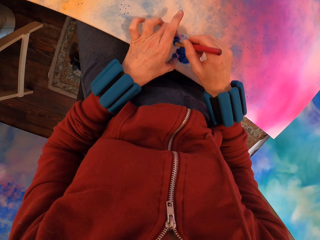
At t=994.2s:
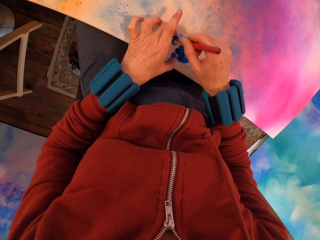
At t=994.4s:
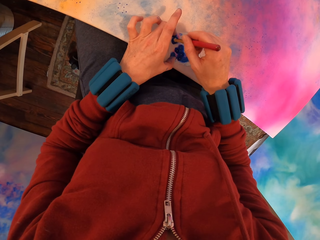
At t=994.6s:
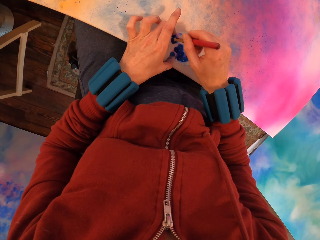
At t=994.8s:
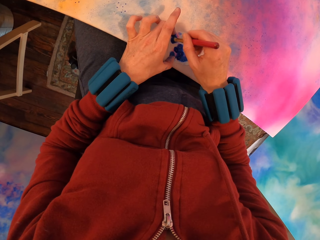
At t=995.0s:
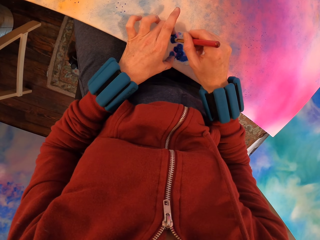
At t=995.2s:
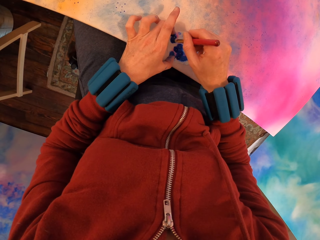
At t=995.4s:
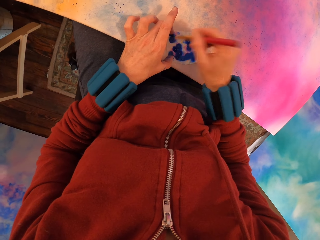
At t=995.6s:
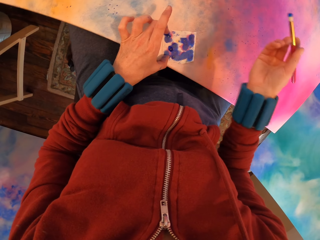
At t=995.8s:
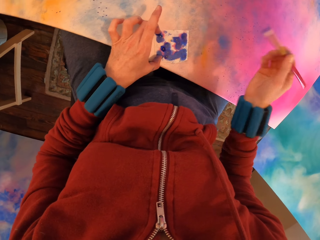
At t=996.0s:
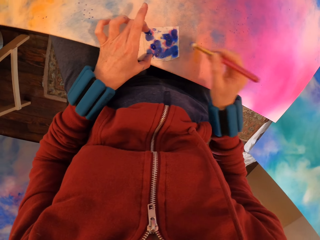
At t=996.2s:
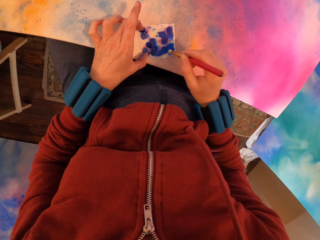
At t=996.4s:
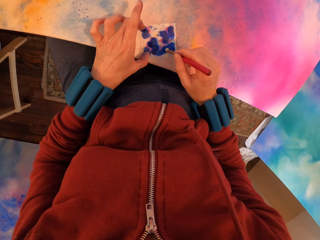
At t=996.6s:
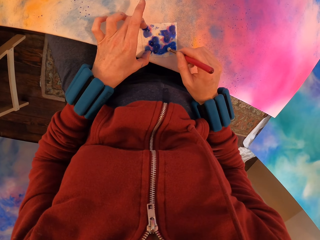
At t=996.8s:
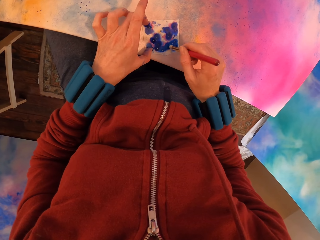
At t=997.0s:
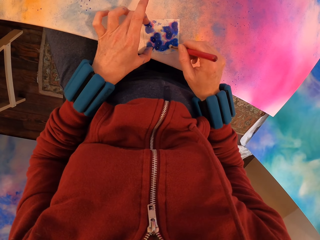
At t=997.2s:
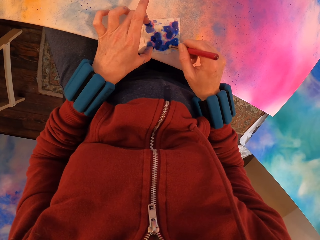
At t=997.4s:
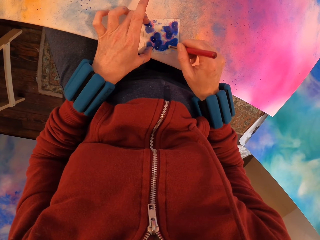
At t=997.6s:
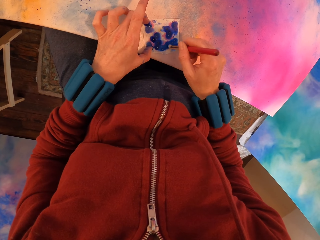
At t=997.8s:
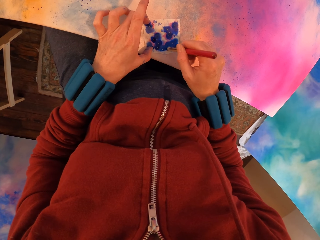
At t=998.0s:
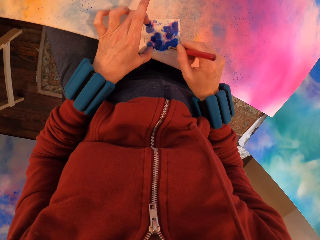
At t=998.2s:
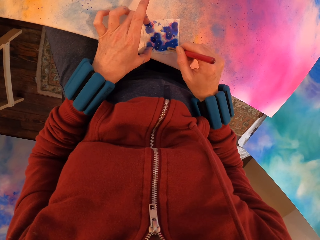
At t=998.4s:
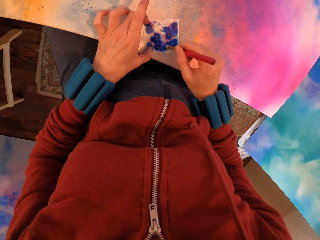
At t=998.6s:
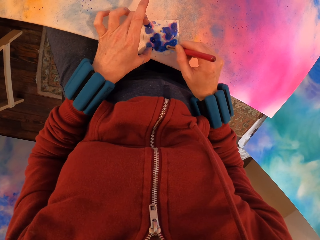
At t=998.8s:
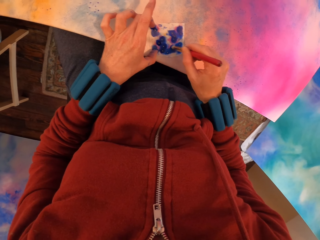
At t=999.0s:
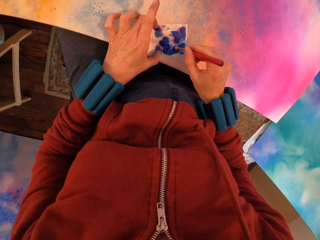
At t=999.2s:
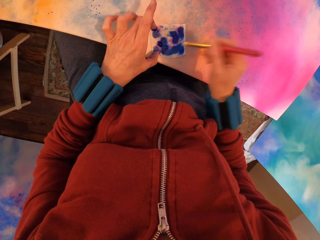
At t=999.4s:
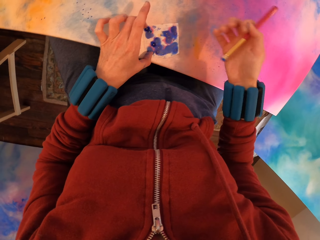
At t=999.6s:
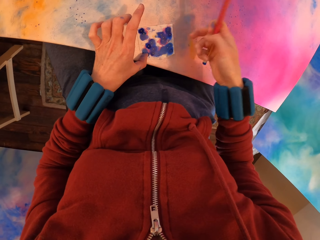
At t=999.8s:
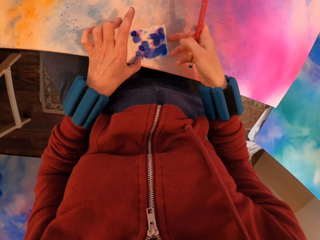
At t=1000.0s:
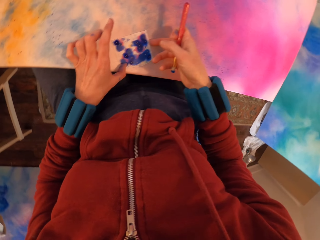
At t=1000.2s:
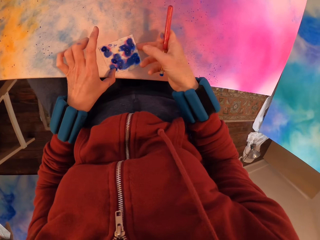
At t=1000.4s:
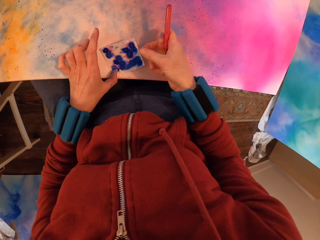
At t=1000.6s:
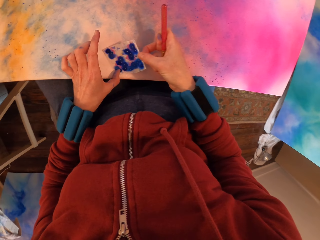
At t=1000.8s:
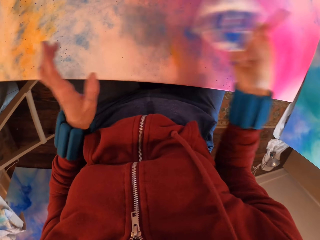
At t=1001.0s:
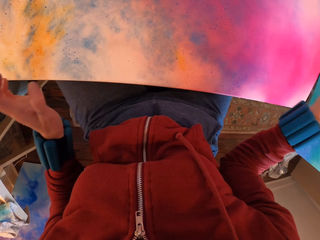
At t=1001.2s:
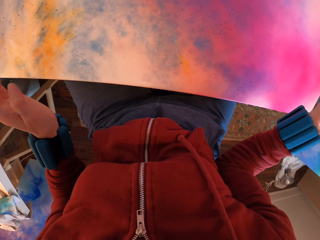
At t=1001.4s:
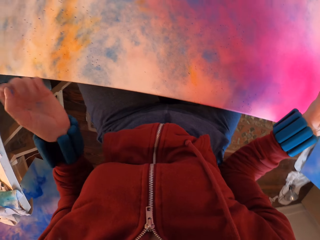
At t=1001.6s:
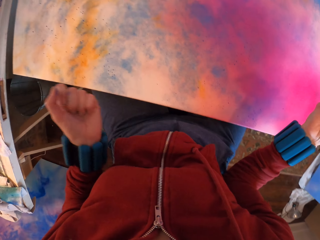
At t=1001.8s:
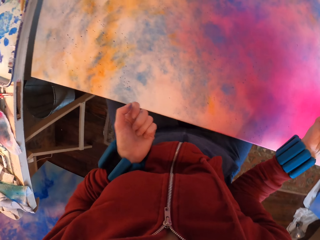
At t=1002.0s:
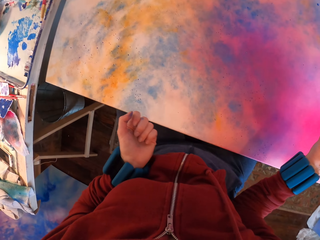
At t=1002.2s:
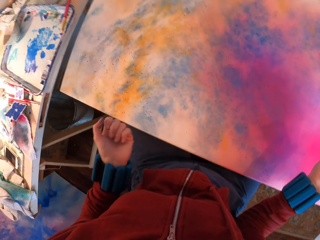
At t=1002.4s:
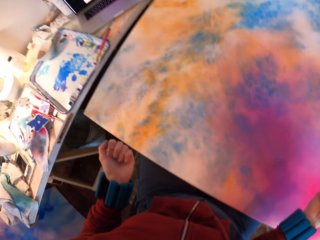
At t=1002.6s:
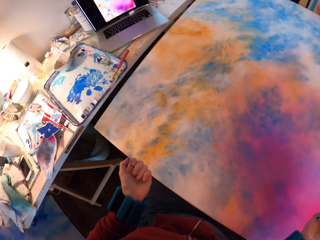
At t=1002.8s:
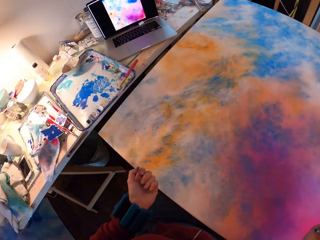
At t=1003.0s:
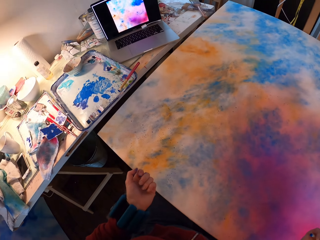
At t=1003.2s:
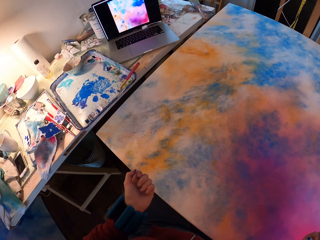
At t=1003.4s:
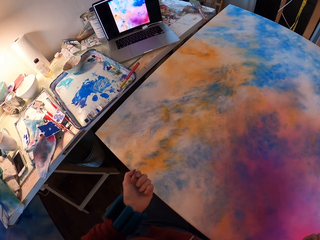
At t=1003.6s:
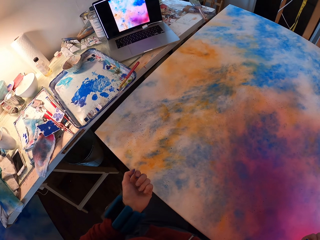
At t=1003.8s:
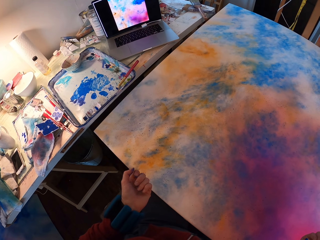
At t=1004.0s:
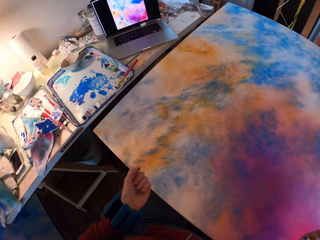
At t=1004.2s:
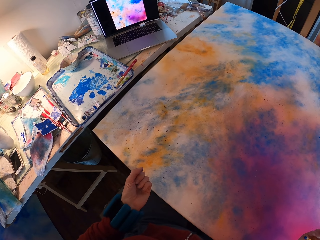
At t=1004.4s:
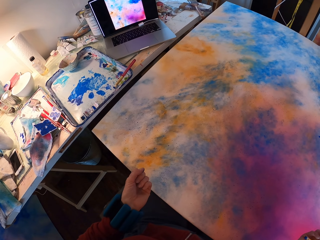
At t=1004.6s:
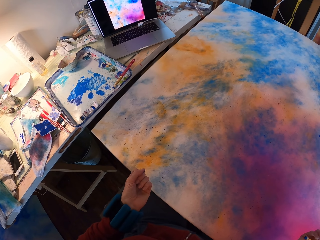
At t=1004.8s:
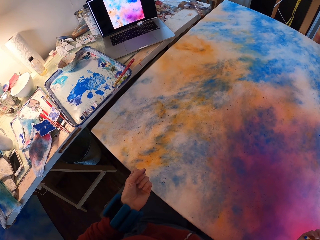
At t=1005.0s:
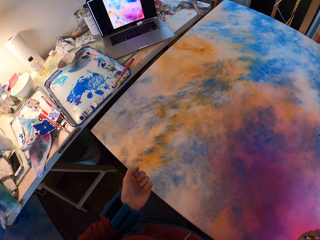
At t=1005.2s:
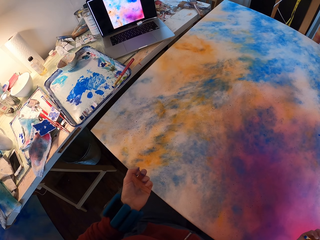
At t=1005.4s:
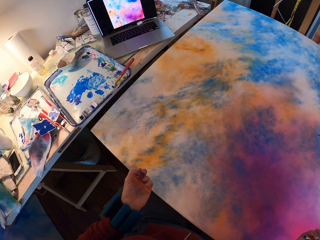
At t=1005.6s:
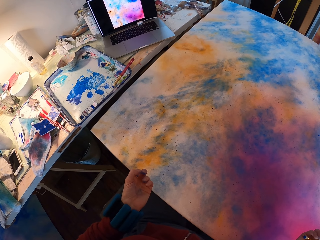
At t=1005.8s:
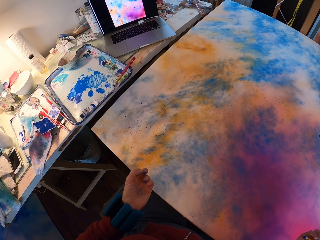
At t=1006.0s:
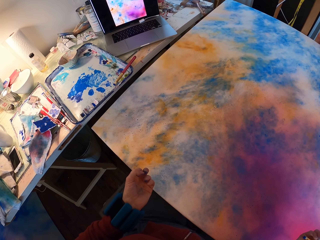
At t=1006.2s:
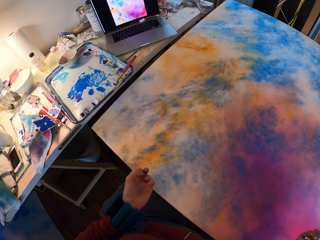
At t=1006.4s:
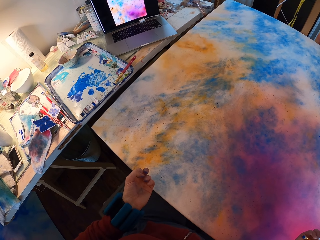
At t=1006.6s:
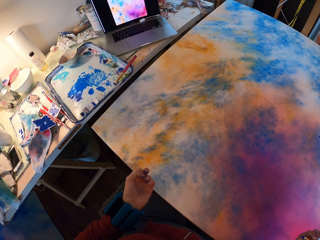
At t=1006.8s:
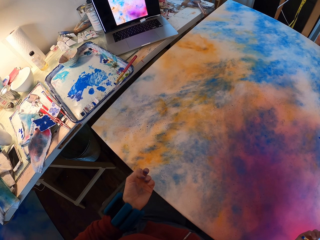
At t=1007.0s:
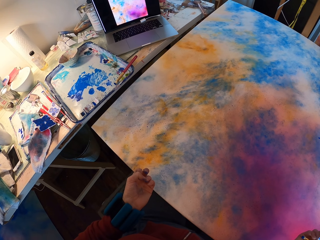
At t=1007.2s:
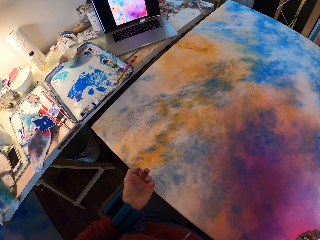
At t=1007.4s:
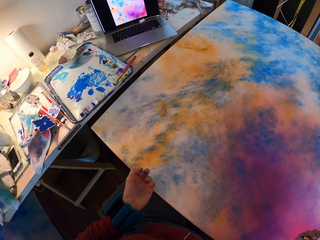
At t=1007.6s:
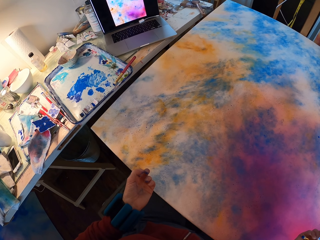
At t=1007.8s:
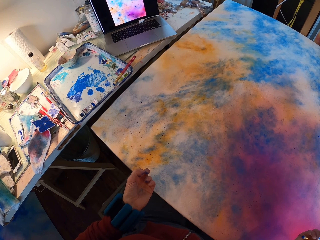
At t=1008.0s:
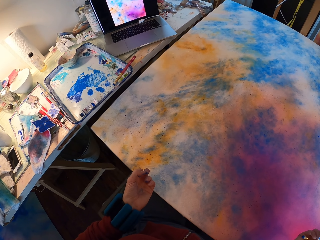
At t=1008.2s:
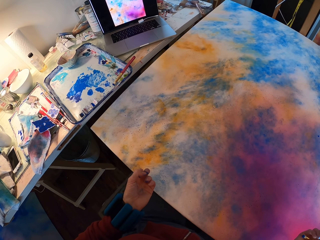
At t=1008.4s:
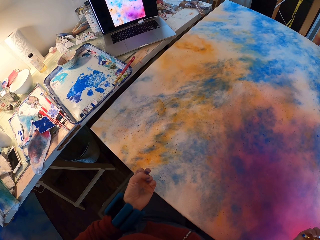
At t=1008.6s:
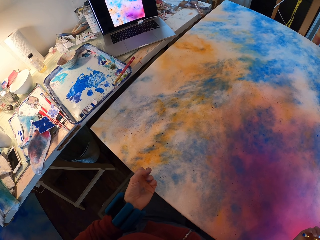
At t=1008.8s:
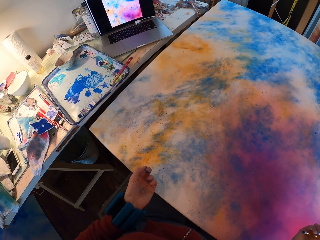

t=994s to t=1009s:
The camera wearer removes the paper. They look around. They look at the painting.

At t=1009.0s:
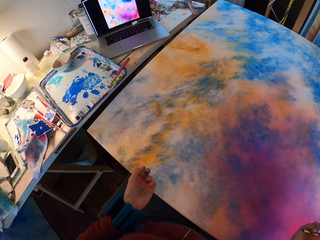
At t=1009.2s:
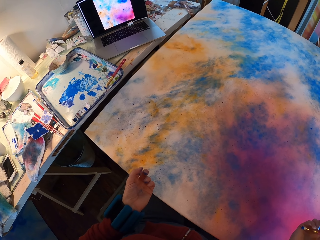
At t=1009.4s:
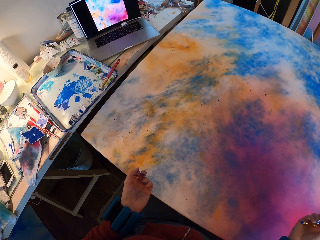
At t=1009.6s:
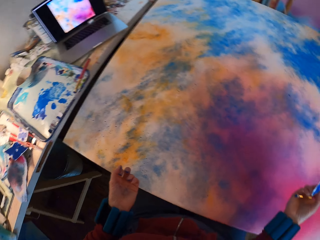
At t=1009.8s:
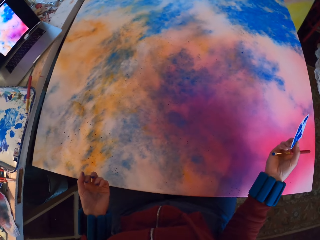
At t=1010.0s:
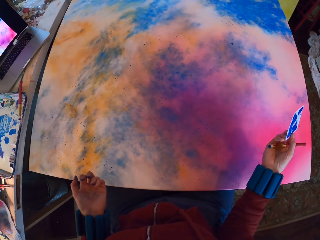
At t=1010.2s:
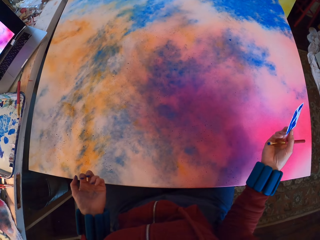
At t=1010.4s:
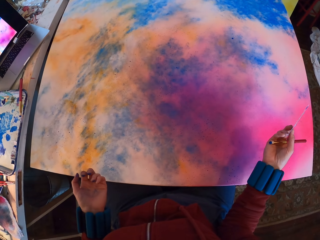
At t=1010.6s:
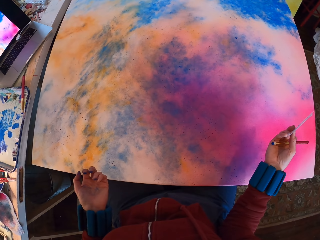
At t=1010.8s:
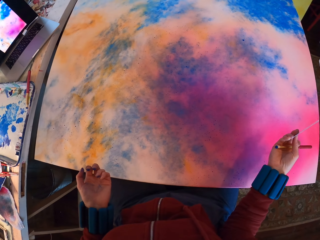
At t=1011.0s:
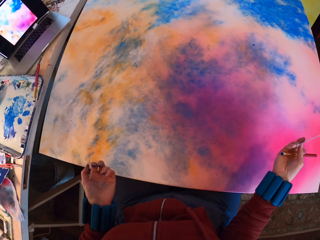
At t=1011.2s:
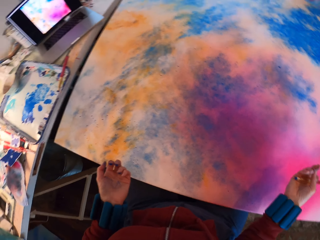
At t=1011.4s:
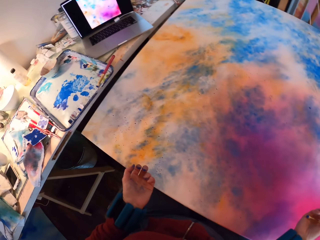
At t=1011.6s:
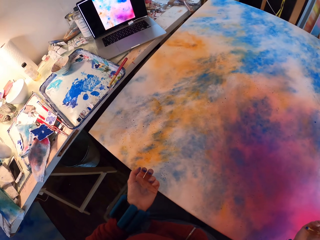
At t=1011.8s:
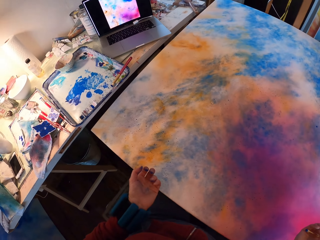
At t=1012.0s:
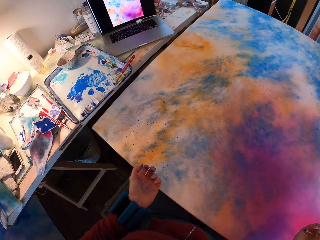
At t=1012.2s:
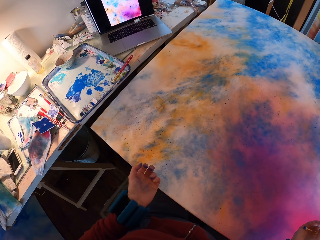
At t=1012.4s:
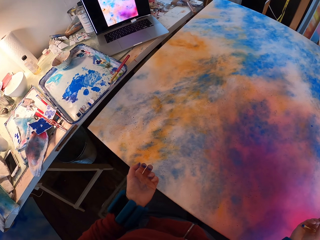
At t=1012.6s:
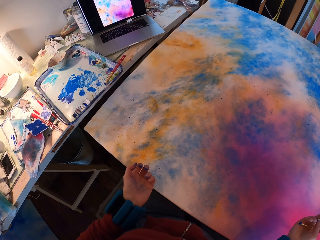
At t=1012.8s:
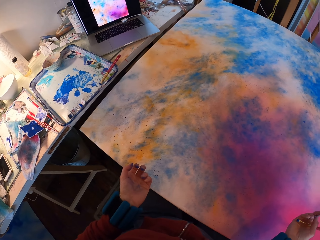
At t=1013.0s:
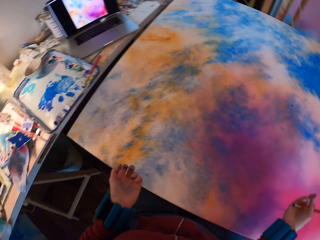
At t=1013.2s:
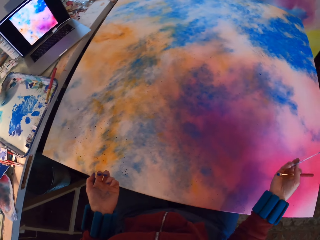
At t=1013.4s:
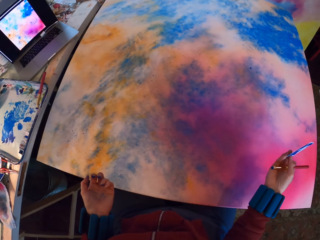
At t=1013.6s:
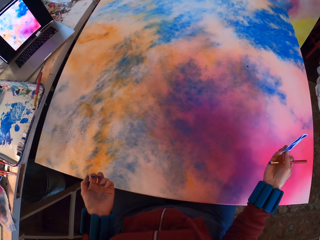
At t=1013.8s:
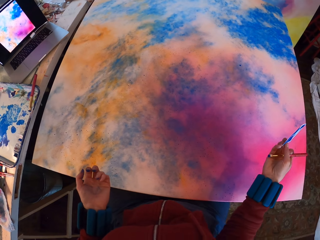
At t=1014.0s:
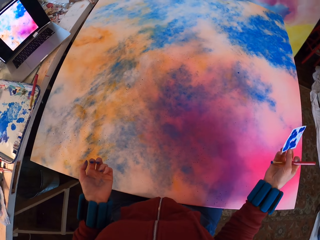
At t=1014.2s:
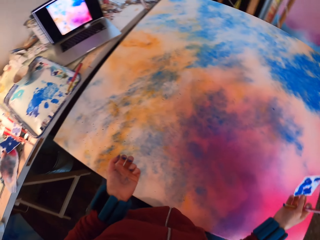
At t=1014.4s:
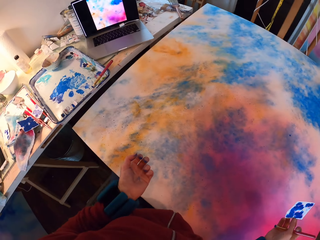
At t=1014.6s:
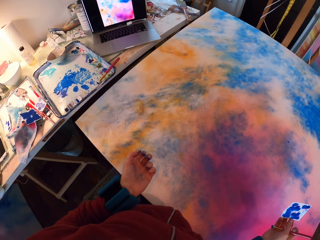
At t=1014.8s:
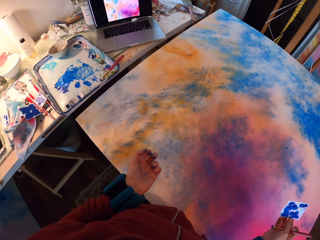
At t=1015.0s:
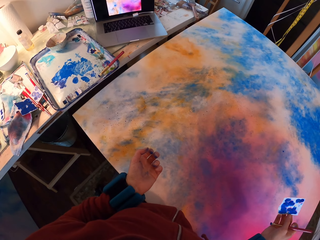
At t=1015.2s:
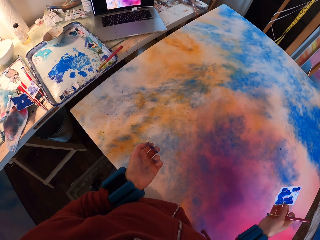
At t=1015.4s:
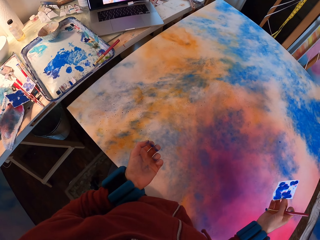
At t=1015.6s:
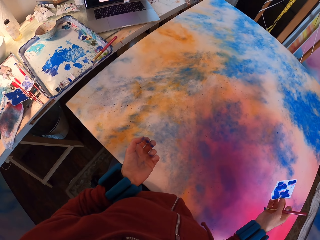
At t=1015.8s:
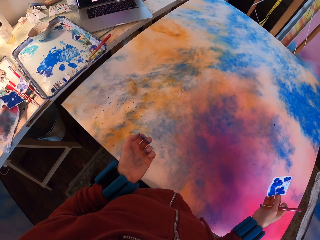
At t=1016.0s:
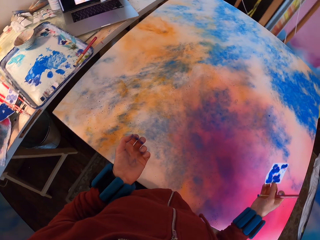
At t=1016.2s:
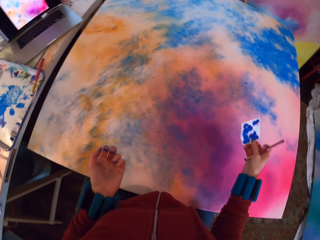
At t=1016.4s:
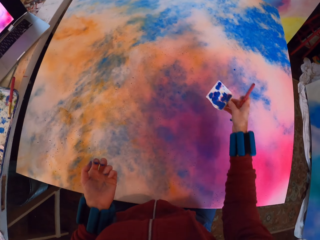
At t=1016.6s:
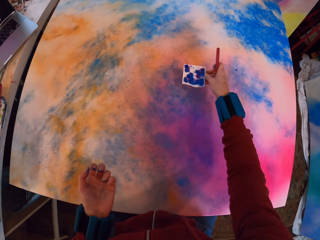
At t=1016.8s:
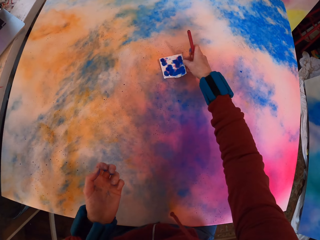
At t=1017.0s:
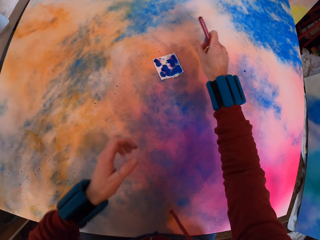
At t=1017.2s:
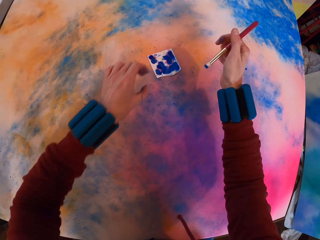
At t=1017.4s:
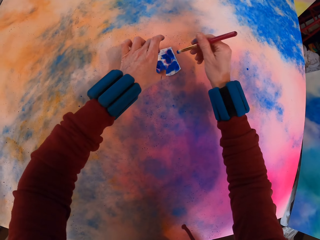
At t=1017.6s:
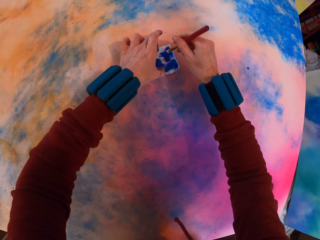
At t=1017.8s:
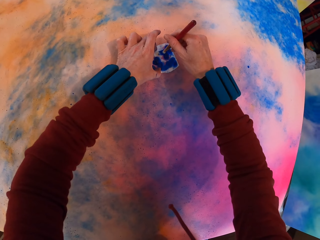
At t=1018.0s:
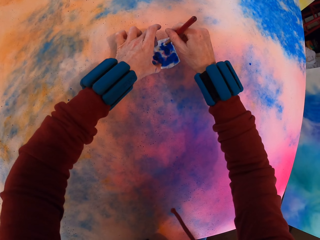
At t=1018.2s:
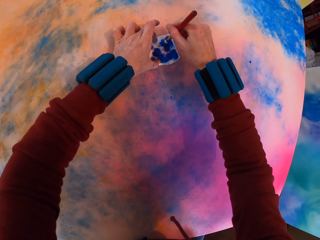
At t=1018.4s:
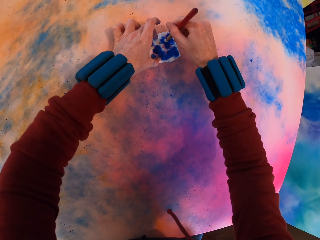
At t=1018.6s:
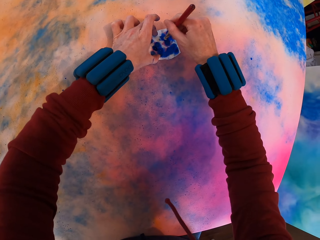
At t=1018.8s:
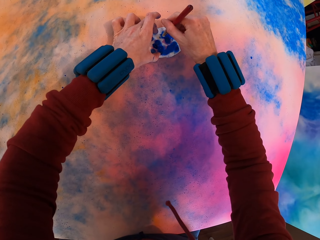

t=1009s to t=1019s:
The camera wearer applies paint with a brush on the painting.
